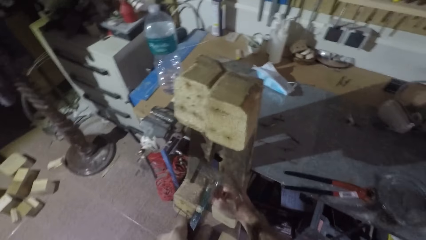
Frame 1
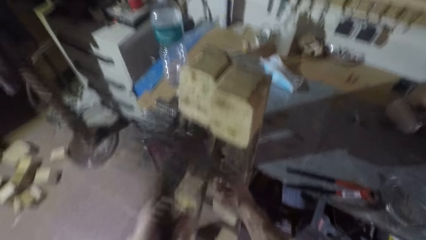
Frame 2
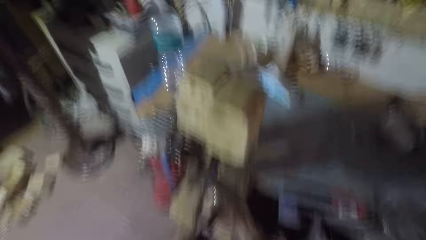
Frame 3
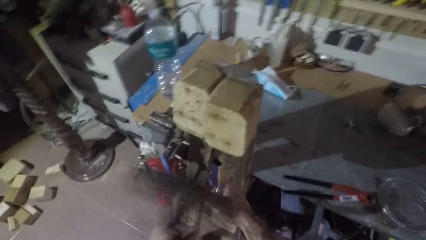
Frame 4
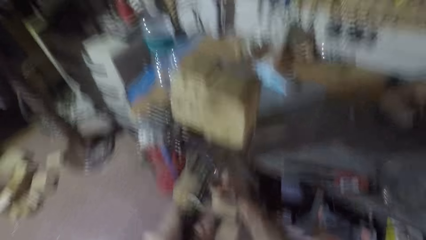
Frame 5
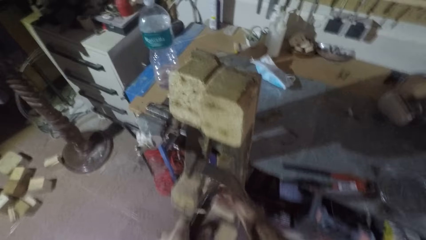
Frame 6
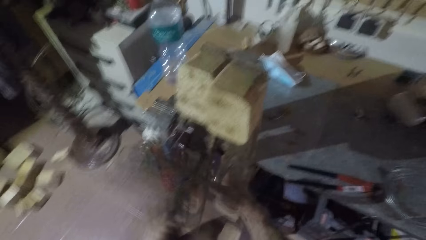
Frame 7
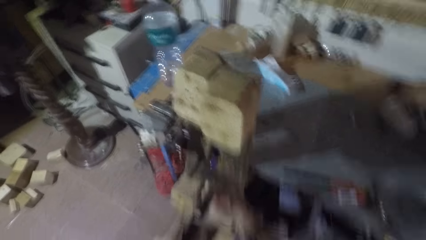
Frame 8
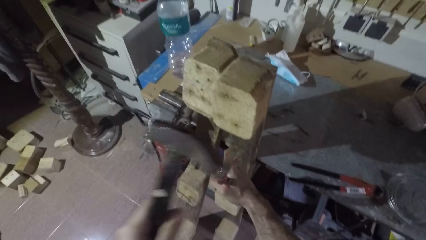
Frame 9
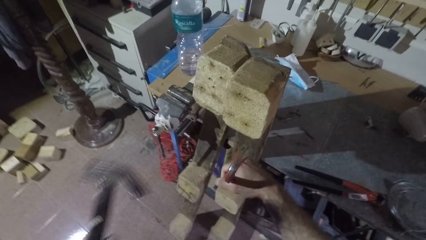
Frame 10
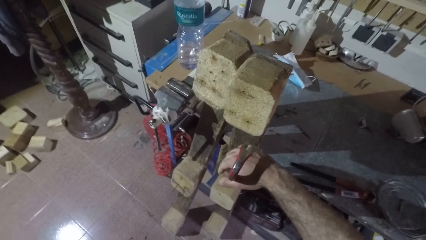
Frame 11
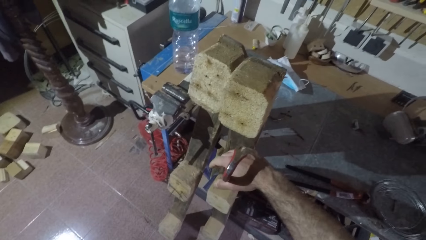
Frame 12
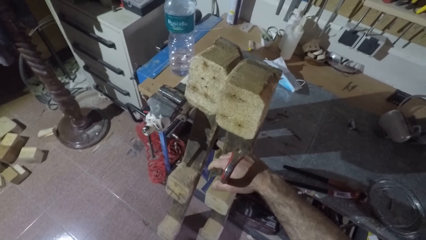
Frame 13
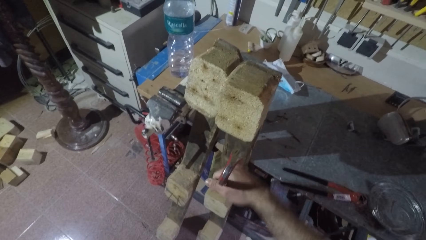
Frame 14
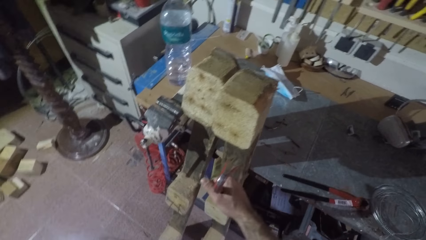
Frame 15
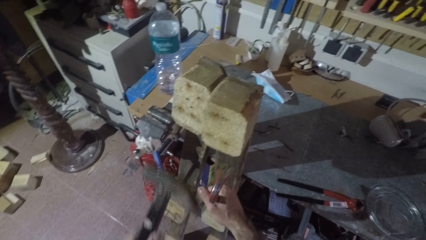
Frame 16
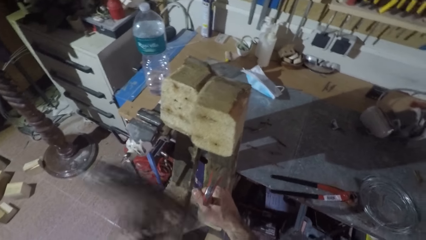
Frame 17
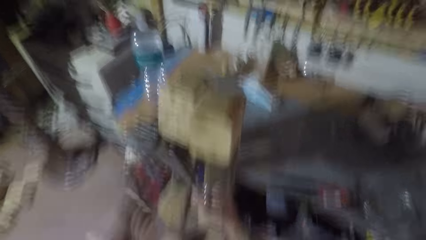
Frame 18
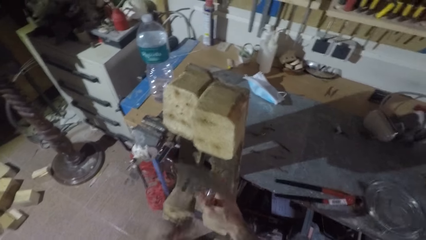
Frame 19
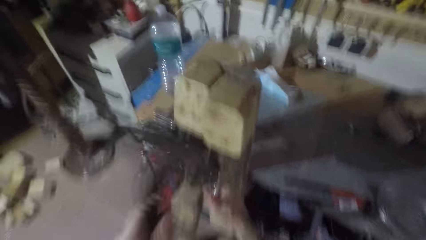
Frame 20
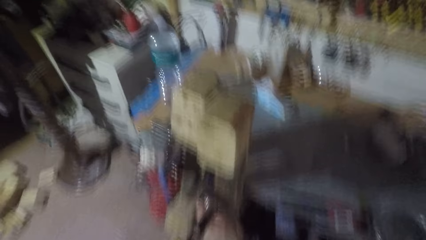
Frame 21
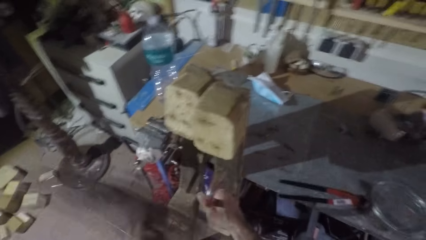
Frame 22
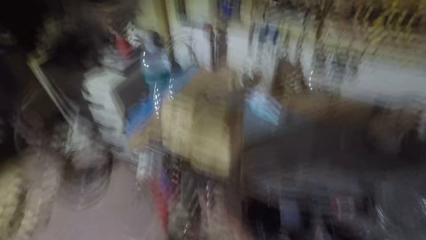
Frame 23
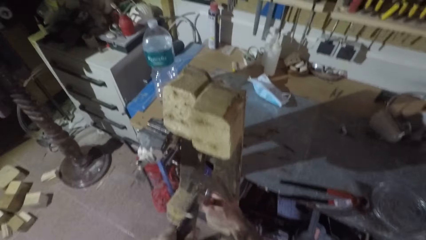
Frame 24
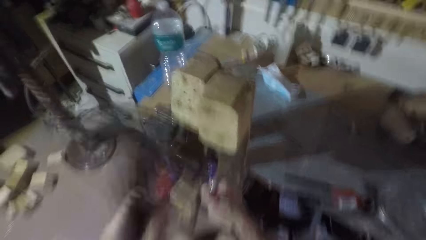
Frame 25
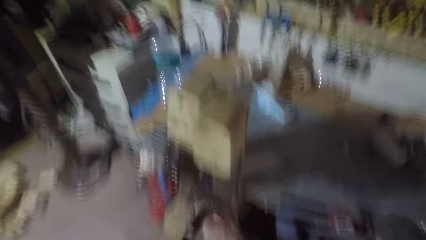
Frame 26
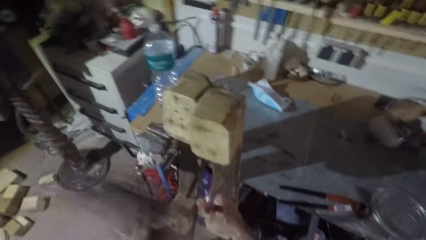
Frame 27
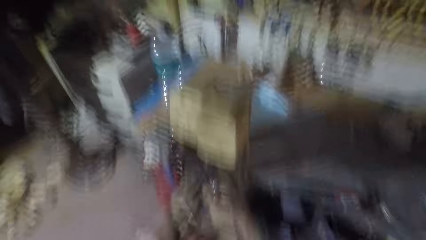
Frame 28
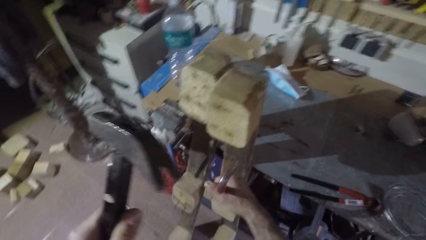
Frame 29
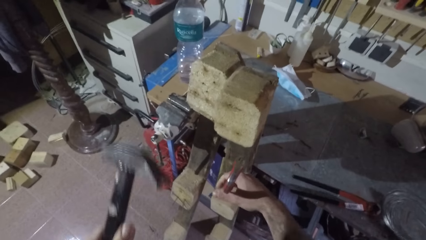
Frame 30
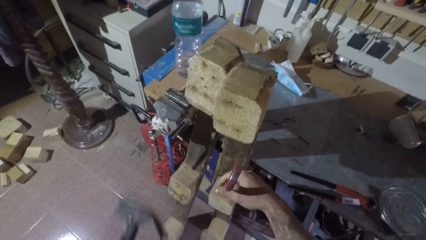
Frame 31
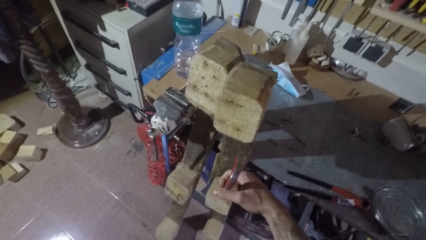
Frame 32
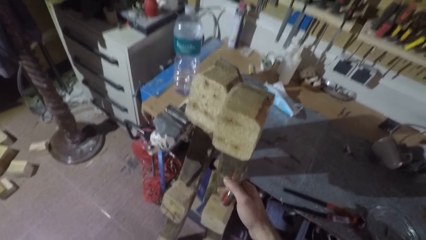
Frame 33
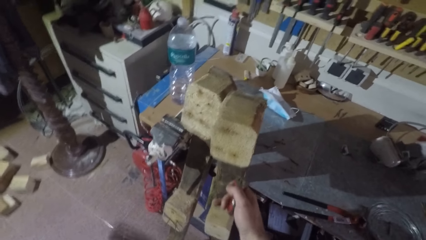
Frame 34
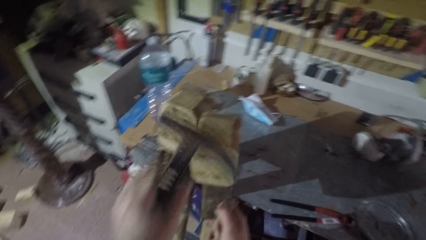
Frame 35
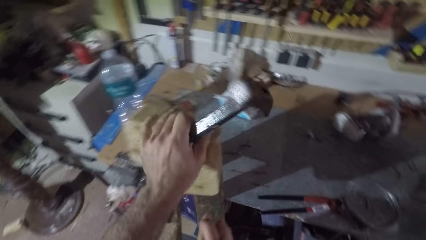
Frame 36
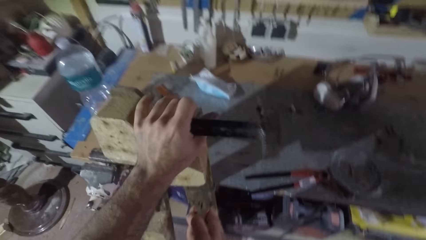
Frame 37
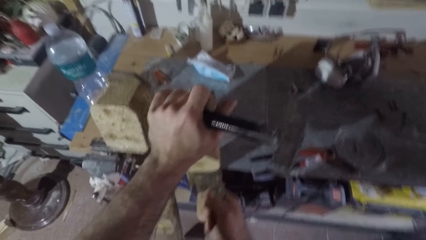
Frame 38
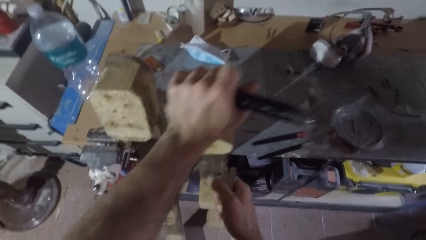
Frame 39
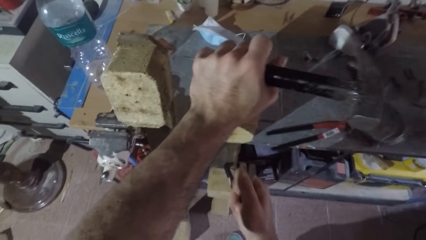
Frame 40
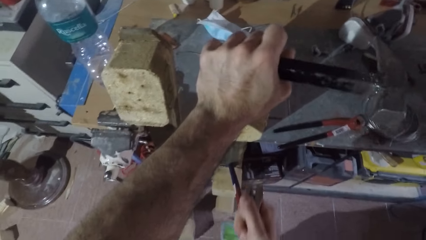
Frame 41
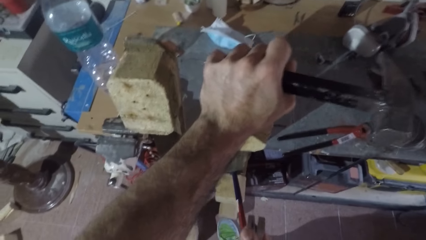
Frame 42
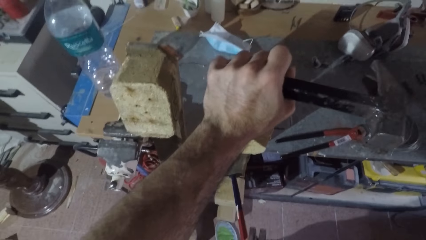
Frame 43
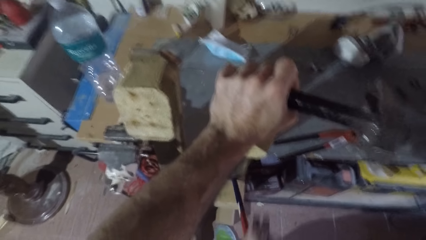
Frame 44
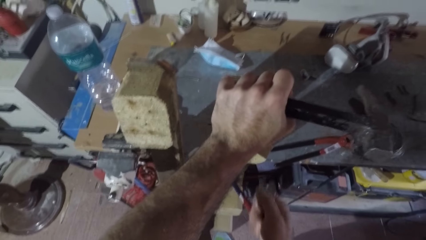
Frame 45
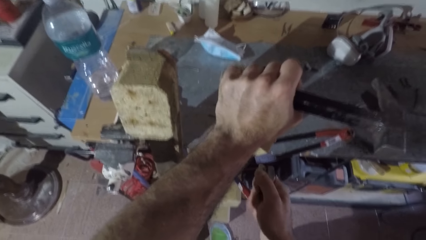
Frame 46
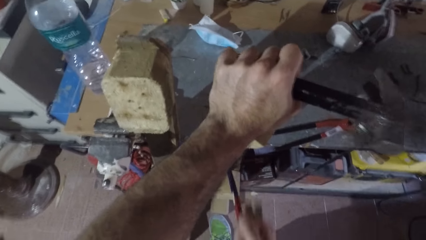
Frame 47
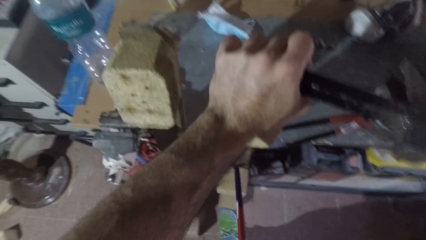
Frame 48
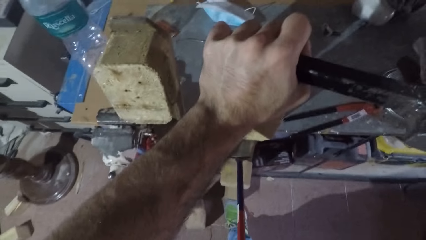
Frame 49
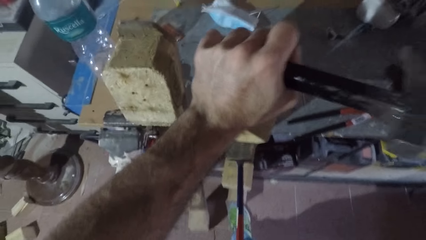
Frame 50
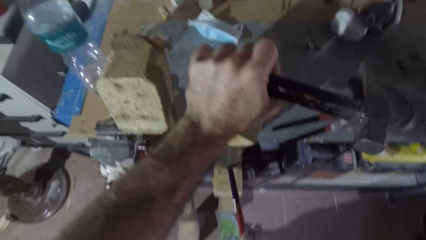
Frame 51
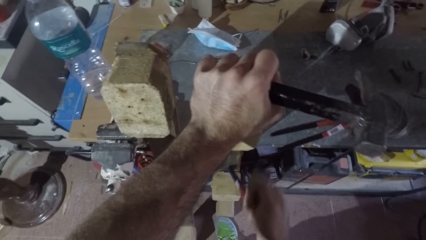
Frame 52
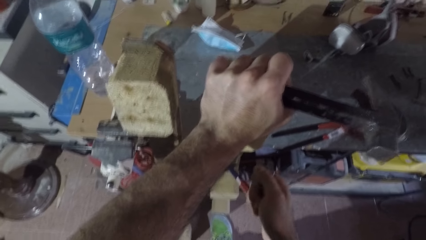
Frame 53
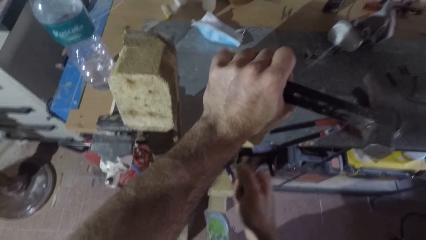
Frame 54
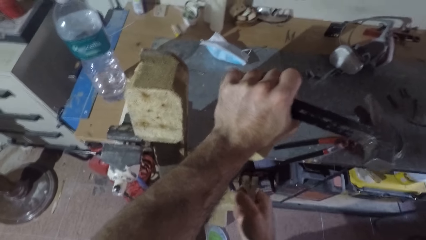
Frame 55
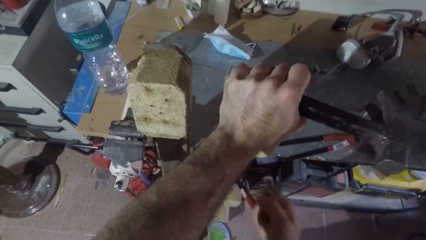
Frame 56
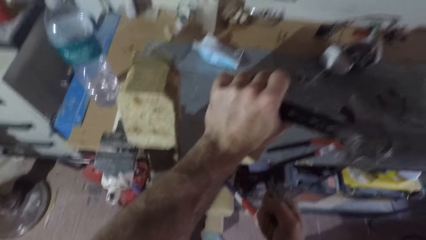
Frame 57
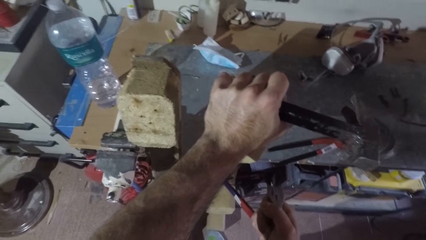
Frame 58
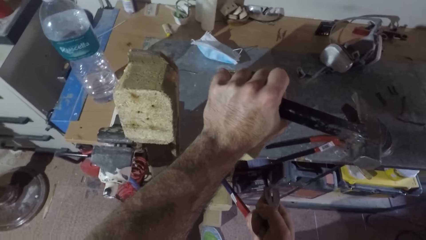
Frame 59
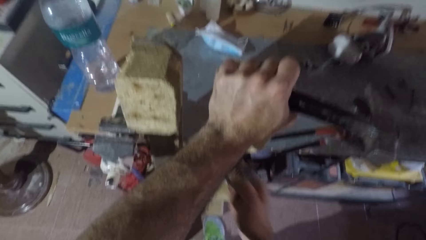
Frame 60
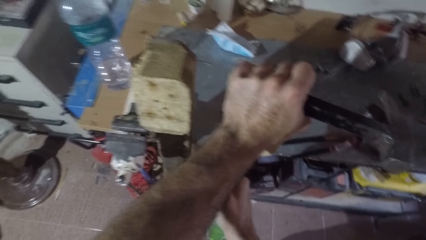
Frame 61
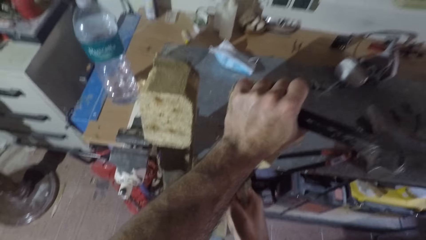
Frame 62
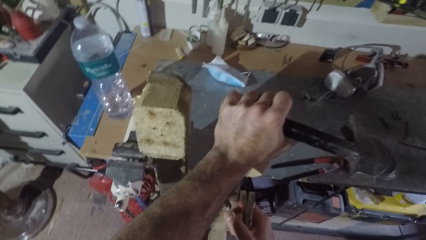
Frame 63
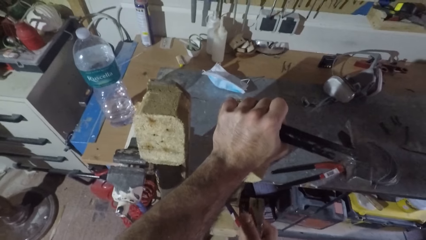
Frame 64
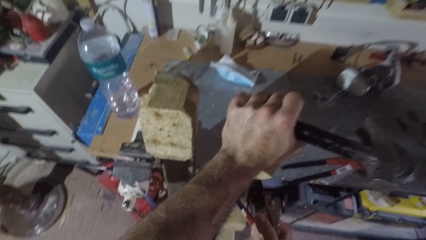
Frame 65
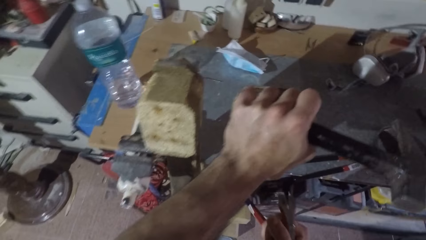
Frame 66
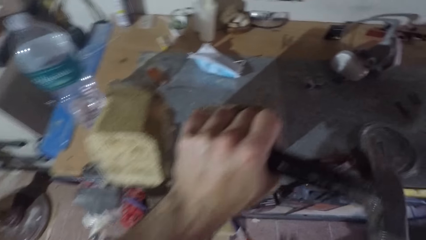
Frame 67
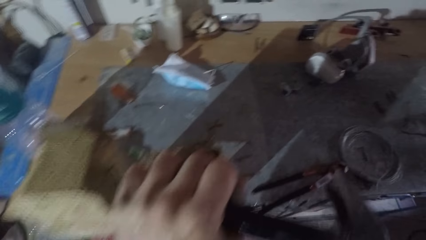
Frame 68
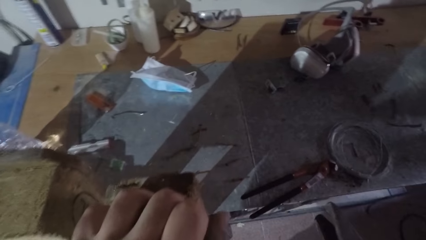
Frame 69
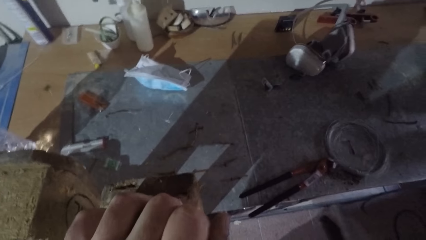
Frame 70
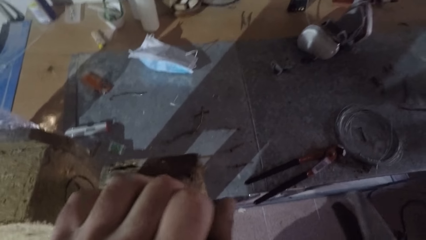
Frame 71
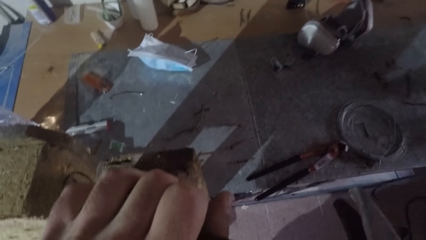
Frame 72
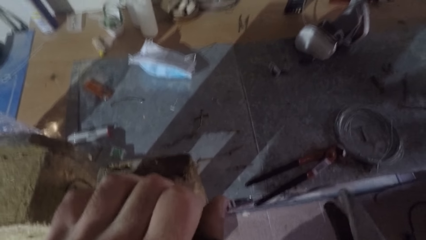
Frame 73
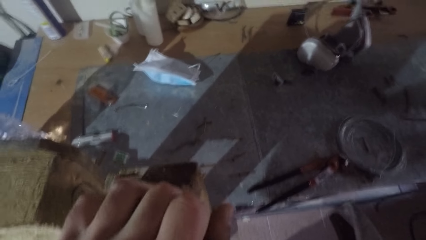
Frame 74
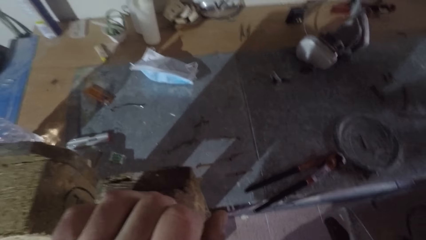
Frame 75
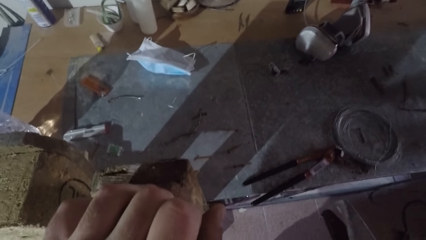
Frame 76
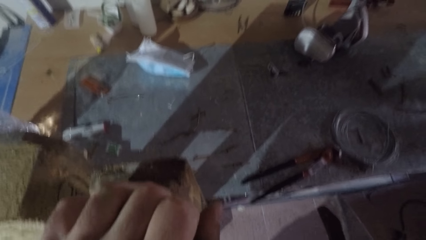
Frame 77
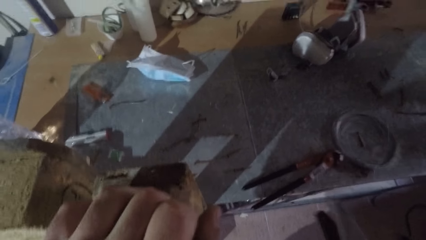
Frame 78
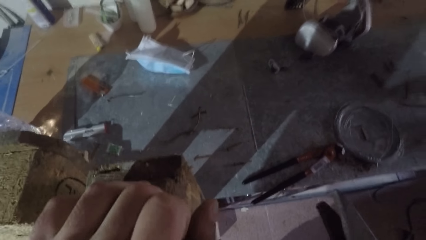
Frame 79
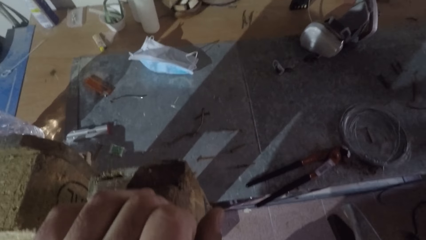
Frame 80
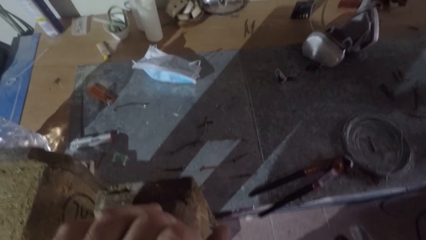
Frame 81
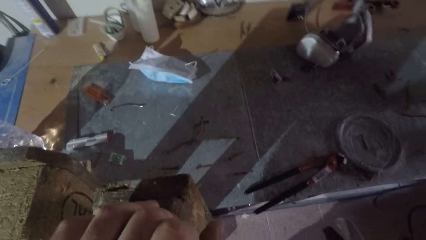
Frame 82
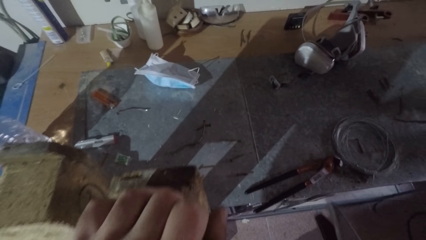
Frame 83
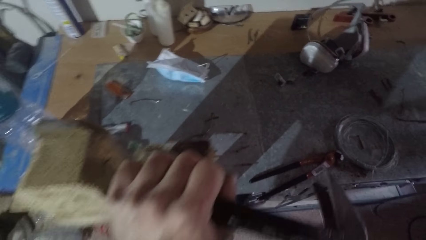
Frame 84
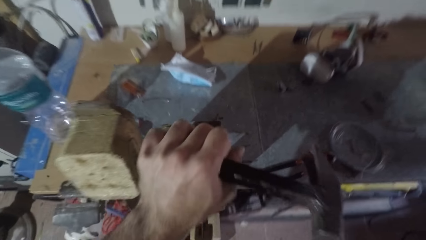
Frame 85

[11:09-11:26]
The camera wearer stops hitting the wrecking bar or claw bar. He hits the claw bar with a hammer. He stops hitting the wrecking bar. He places his hand on the wood and holds the wood firmly. He adjusts the claw bar and pulls the wrecking bar. He looks closer.
